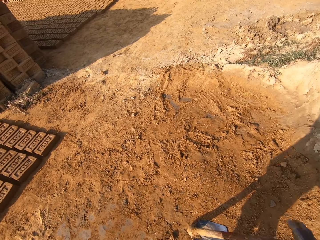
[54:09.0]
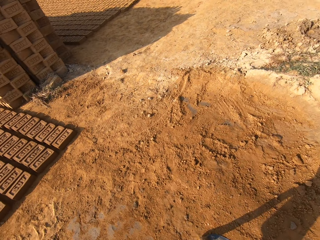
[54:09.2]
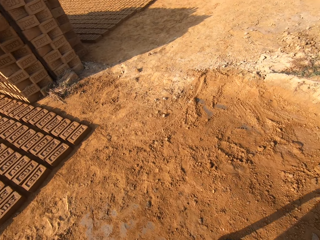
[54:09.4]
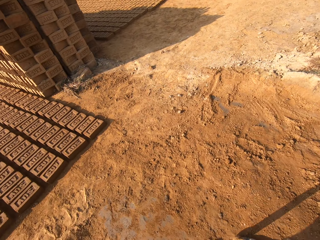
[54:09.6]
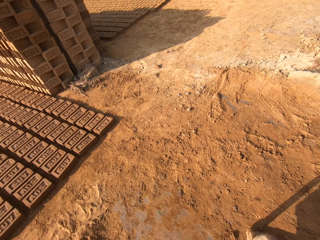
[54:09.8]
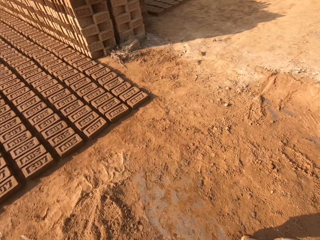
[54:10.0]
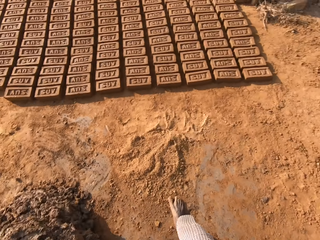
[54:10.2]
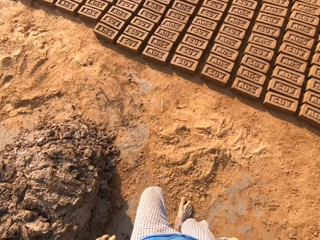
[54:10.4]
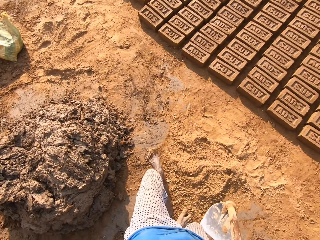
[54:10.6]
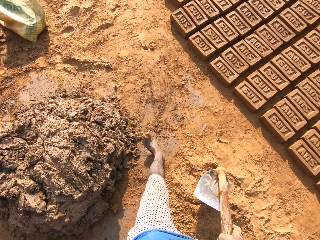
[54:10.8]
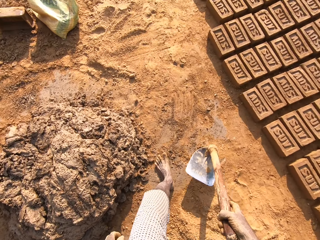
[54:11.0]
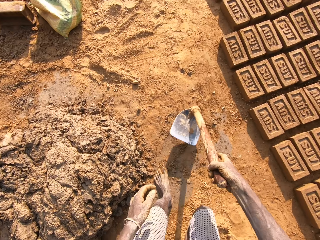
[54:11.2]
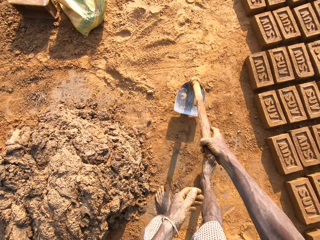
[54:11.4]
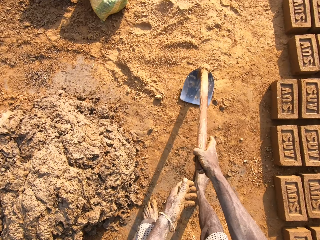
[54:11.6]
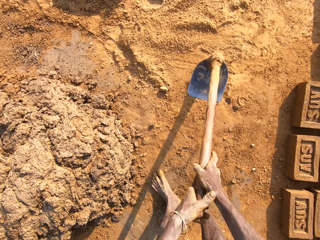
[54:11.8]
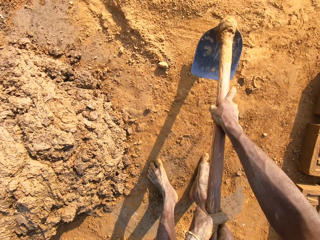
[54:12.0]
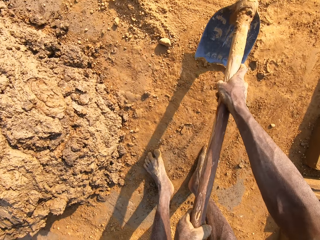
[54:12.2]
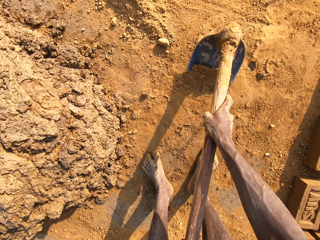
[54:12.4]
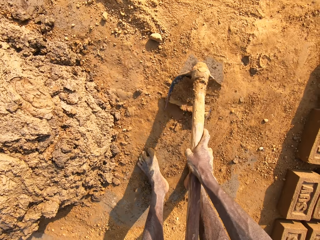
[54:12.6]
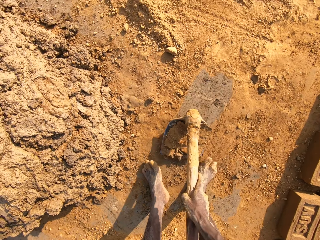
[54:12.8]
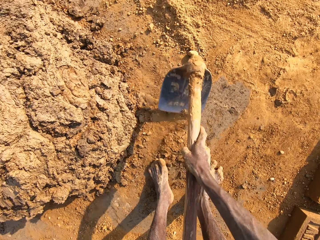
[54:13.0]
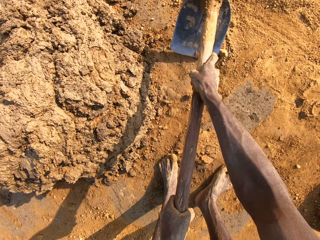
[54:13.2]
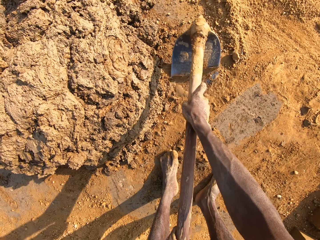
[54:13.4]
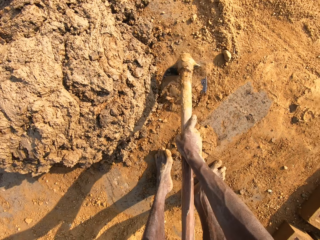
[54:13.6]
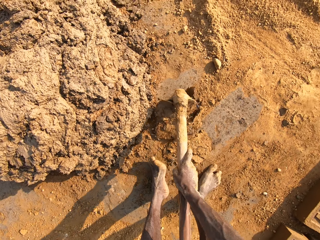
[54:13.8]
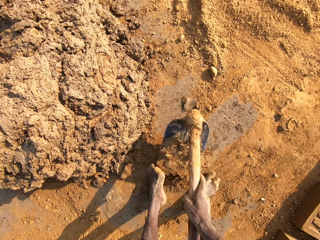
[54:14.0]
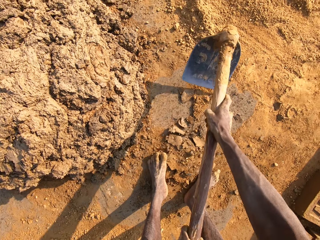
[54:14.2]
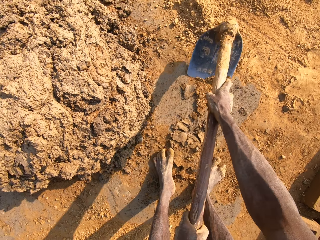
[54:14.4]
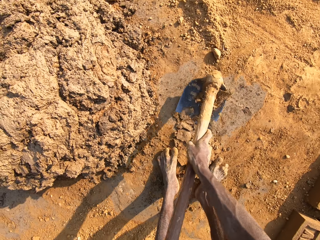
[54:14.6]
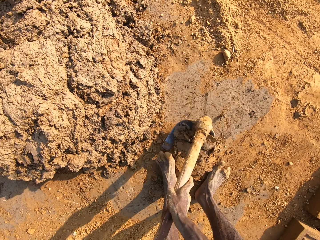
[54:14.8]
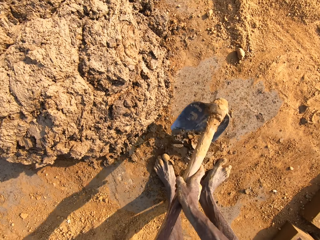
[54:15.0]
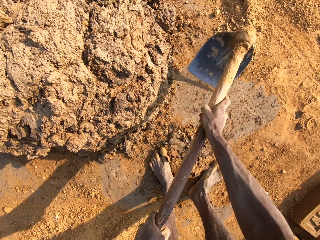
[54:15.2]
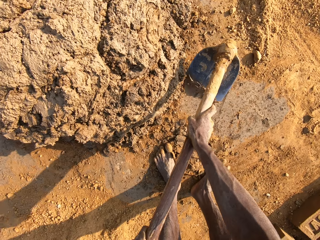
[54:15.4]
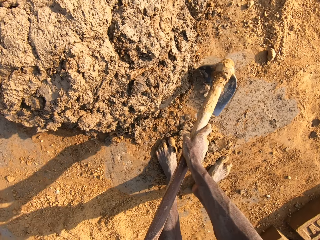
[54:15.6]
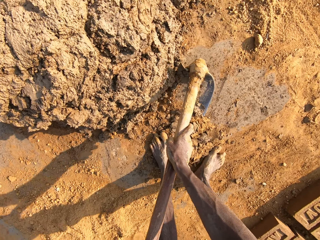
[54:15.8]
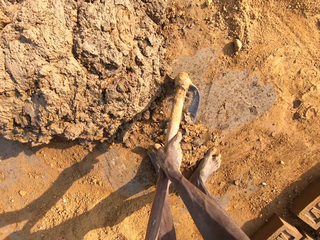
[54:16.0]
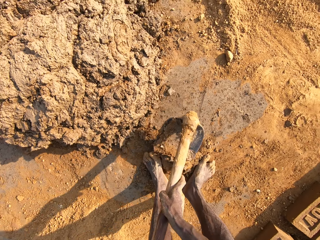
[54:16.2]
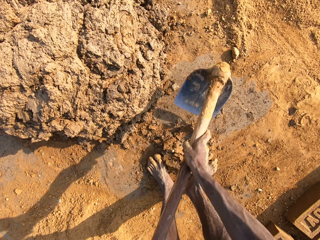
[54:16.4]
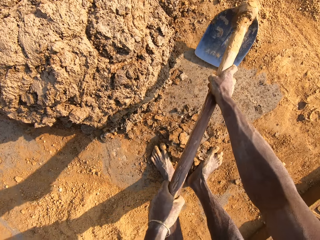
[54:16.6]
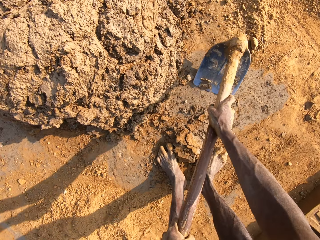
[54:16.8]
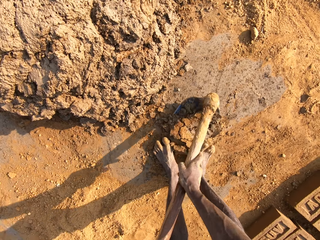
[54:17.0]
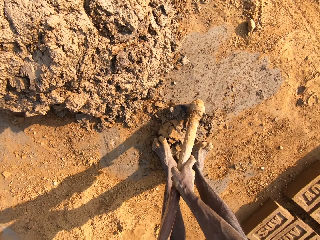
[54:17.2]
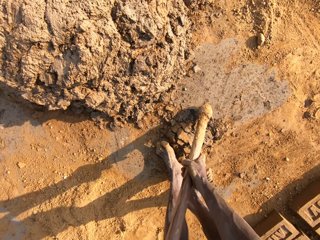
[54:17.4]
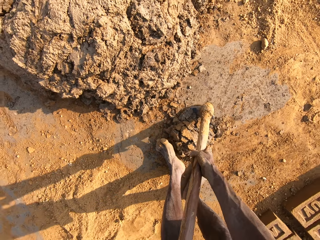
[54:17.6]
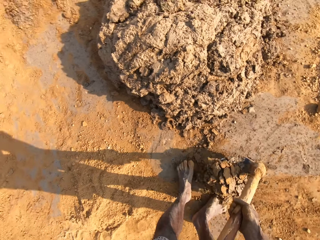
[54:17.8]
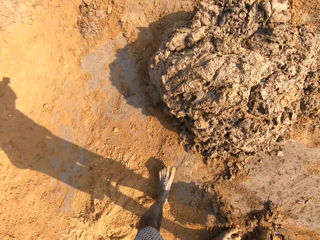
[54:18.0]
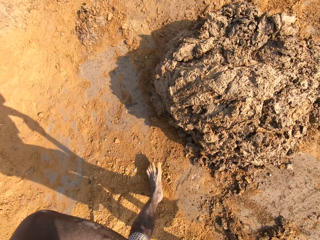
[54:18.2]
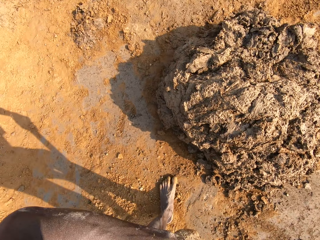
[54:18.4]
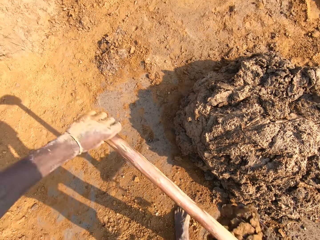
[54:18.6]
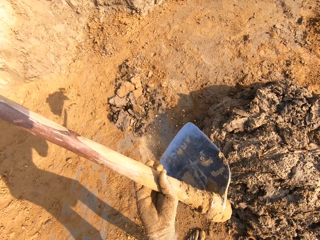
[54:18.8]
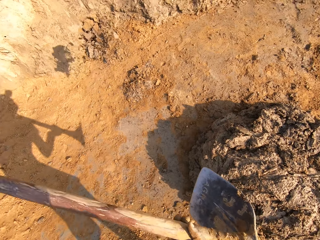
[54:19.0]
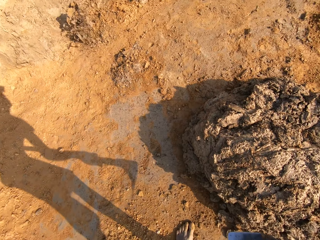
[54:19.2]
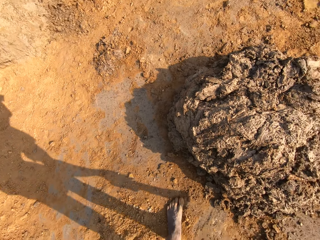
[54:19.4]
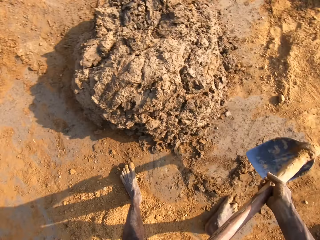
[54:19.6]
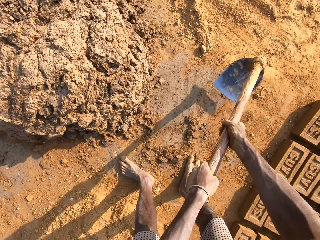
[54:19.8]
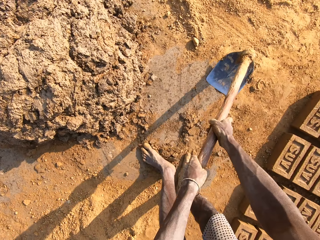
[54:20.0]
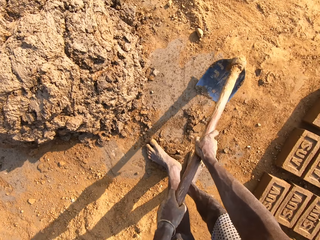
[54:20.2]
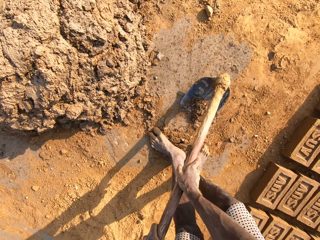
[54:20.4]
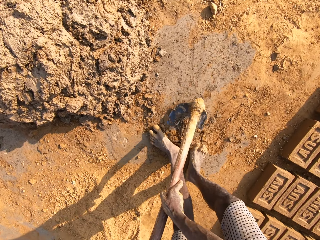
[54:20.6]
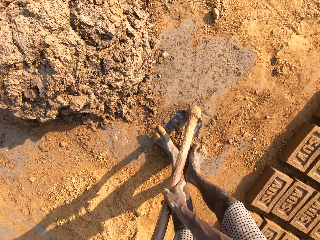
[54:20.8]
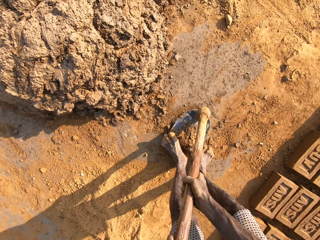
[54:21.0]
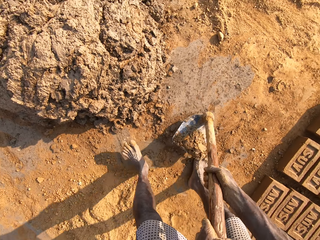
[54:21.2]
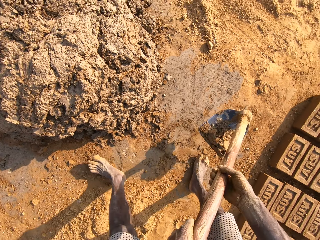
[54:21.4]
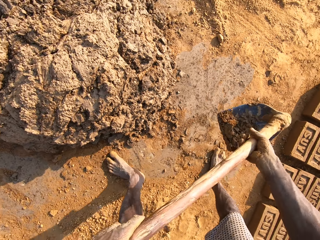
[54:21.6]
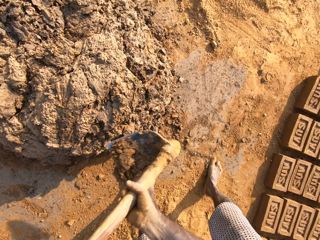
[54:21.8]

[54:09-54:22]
The camera wearer throws the clay in his hands away. He picks the hoe from the ground. He scrubs the soil with the shovel. He gathers the clay on the ground with the hoe. He picks up the clay from the ground with the hoe. He throws the clay on the heap of clay. He scrubs the soil with the shovel and gathers the clay on the ground with the hoe. He picks up the clay from the ground with the hoe.

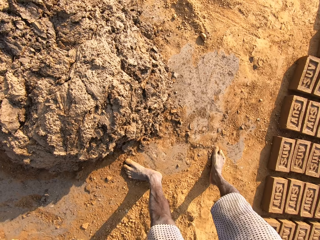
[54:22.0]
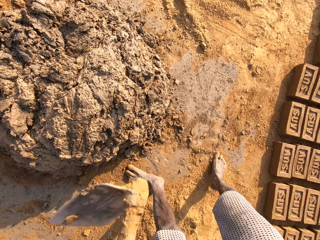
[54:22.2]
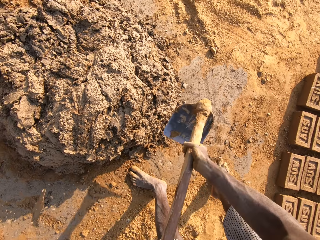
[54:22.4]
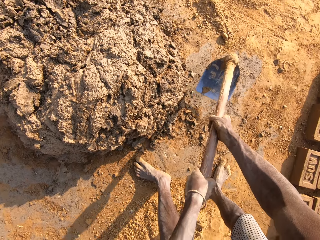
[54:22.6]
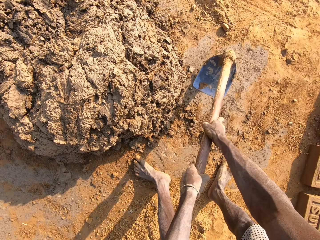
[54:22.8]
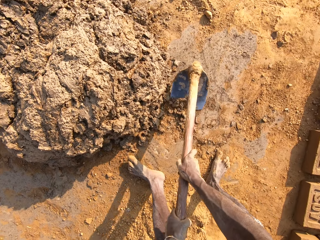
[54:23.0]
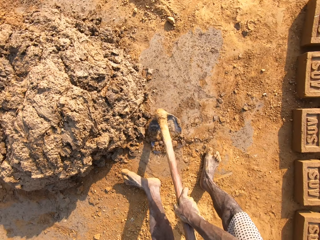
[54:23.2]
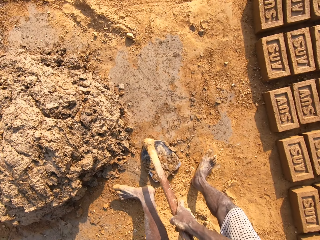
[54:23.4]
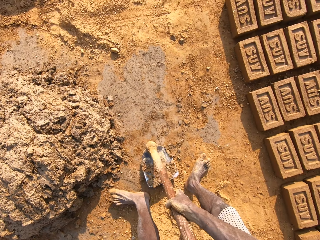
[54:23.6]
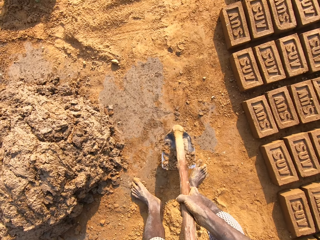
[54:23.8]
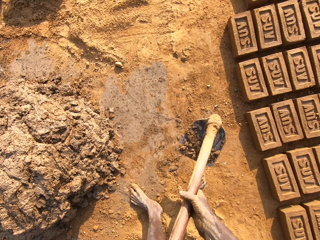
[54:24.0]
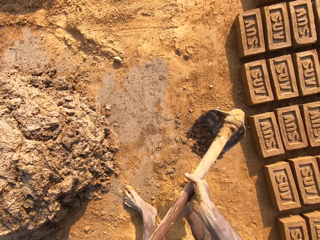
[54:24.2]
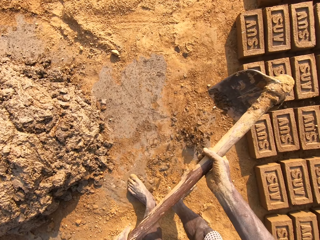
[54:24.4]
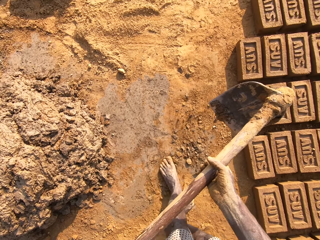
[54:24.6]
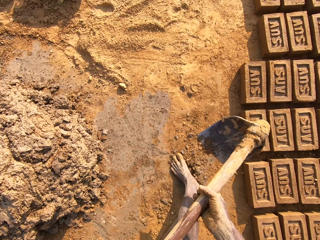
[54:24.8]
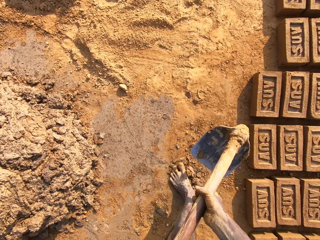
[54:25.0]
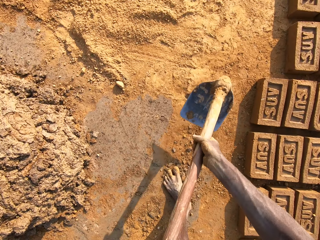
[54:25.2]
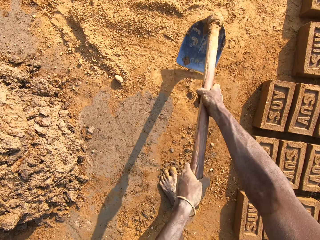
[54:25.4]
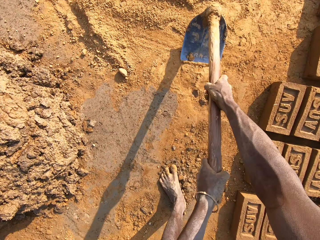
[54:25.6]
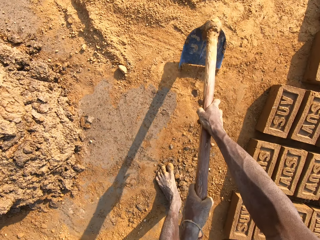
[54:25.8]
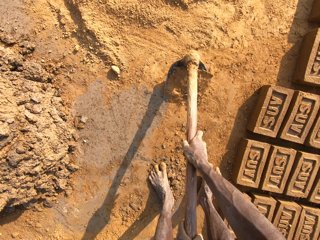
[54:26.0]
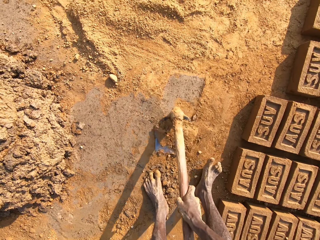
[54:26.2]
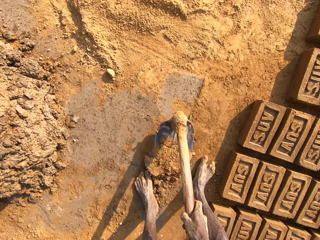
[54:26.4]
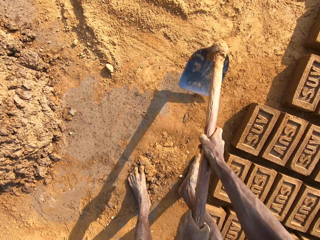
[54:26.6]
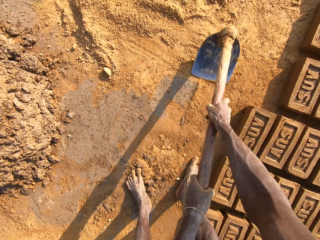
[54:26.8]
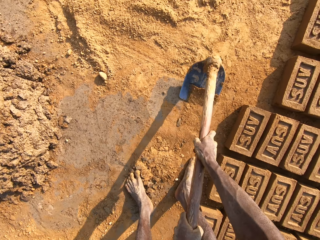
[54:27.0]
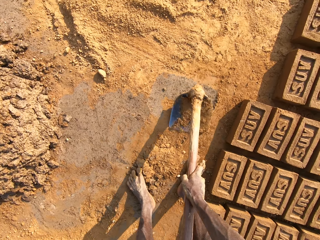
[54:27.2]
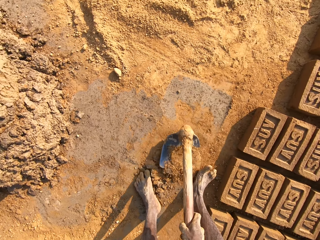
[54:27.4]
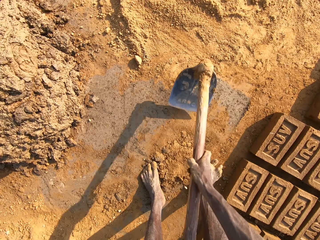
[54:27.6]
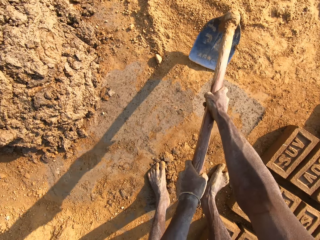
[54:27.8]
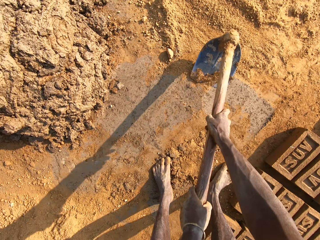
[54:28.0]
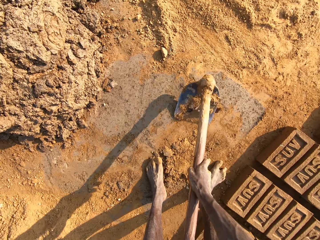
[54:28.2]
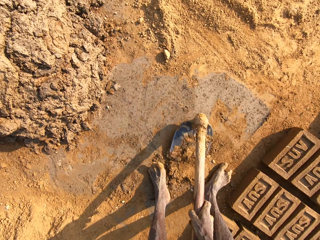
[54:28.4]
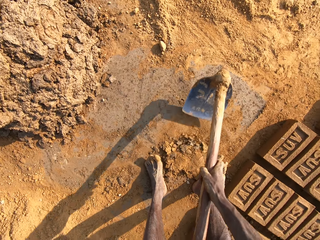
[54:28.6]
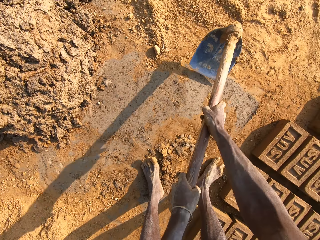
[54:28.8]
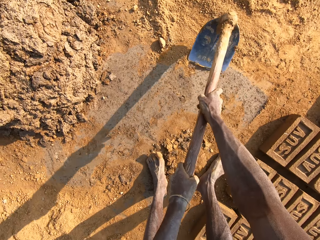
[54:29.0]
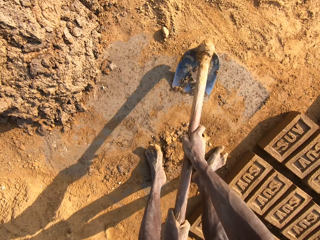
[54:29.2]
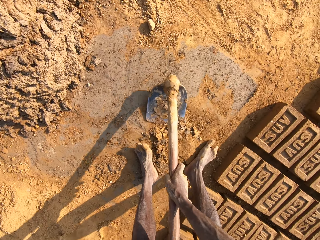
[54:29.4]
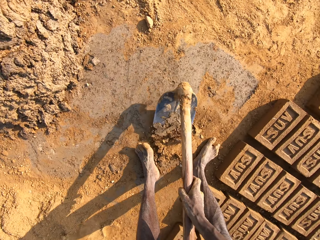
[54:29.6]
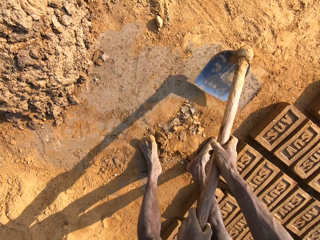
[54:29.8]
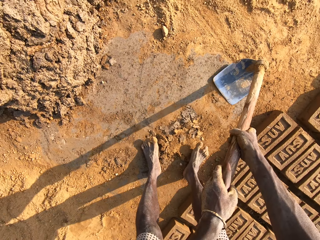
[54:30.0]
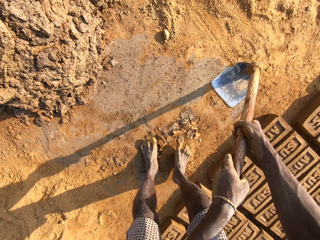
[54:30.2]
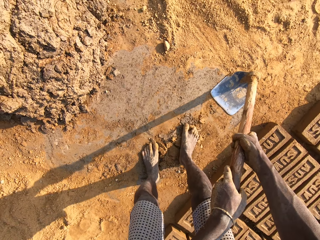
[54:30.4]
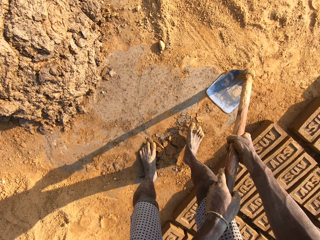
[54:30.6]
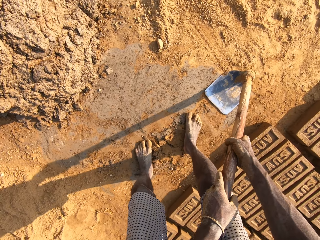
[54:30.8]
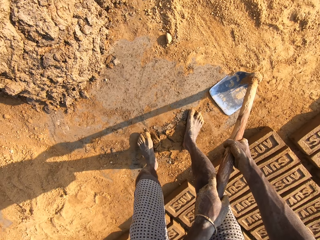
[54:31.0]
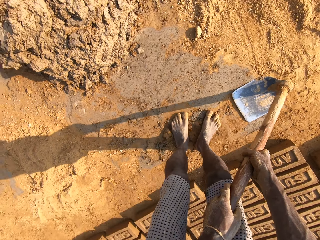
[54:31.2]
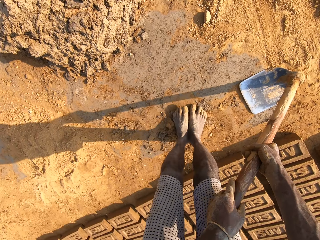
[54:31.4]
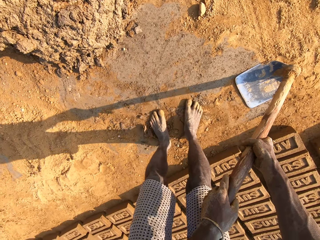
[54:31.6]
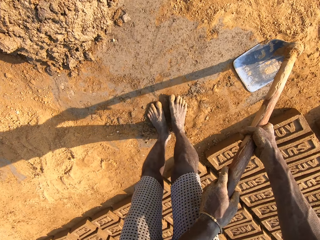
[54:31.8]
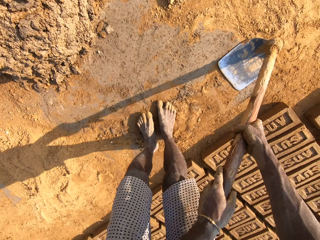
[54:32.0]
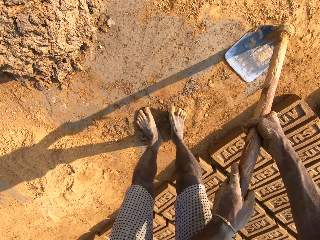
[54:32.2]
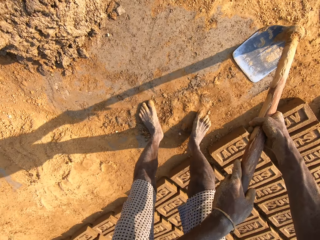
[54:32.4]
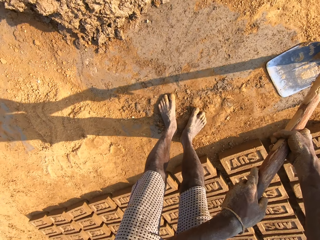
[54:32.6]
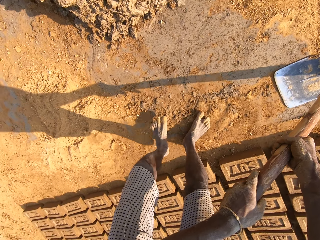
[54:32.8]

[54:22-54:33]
The camera wearer throws the clay on the heap of clay. He gathers the clay on the ground with the hoe. He picks up the soil with the shovel. He throws away the soil. He scrubs the soil with the shovel. He fixes the soil with his legs.
